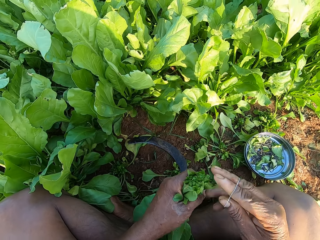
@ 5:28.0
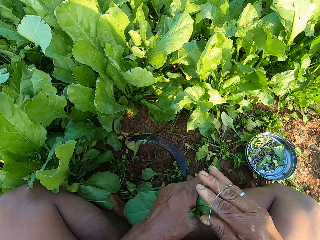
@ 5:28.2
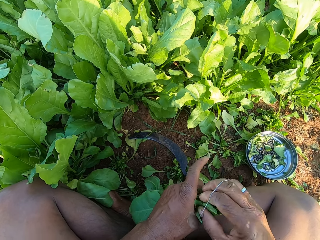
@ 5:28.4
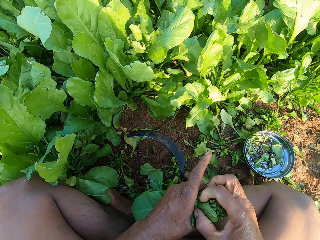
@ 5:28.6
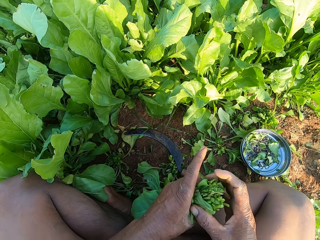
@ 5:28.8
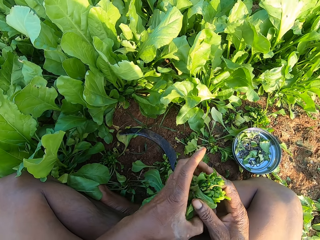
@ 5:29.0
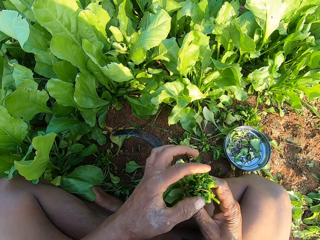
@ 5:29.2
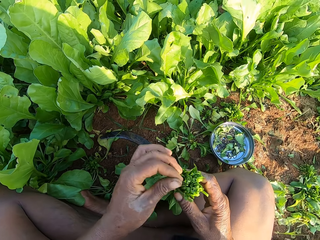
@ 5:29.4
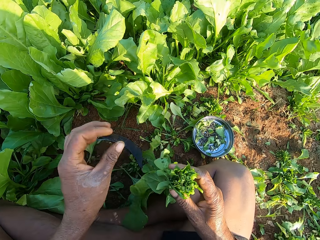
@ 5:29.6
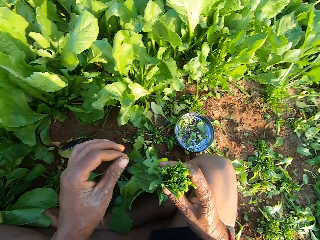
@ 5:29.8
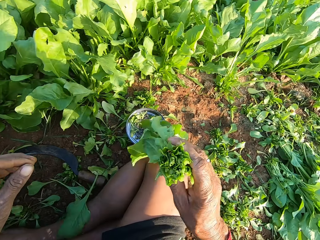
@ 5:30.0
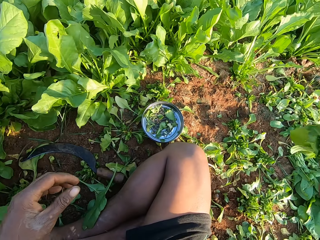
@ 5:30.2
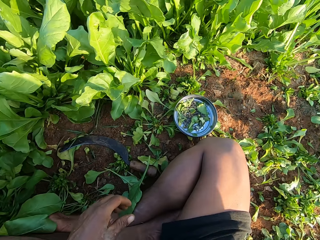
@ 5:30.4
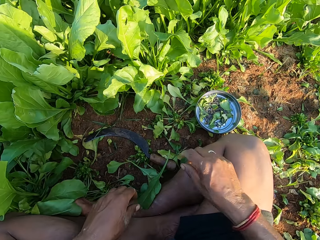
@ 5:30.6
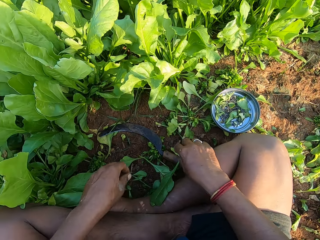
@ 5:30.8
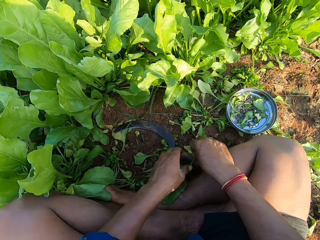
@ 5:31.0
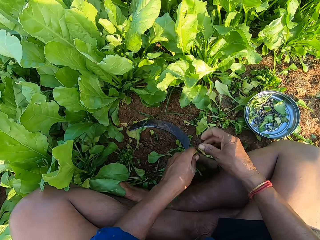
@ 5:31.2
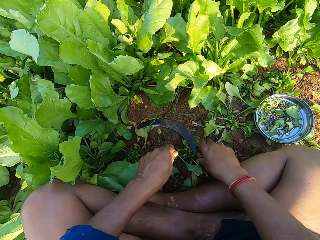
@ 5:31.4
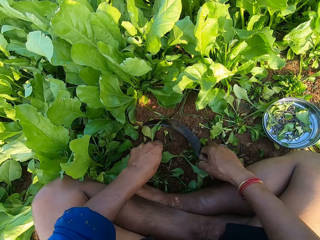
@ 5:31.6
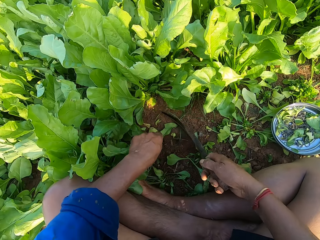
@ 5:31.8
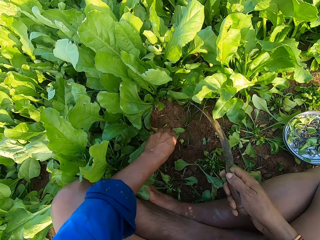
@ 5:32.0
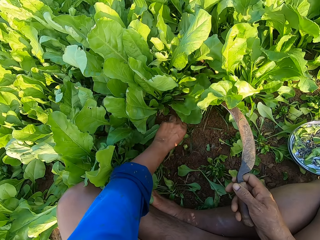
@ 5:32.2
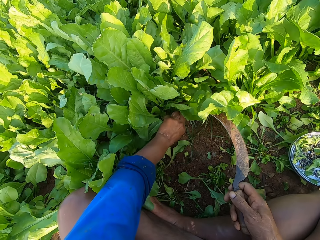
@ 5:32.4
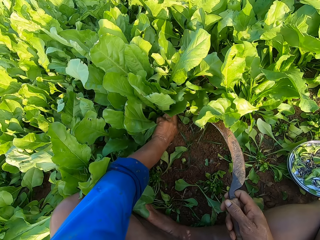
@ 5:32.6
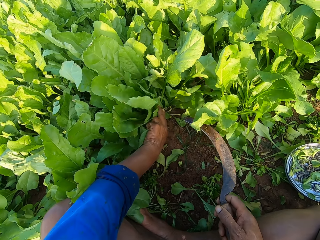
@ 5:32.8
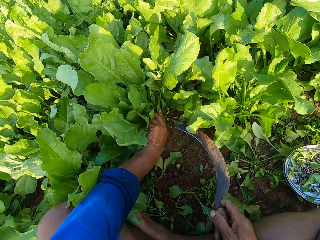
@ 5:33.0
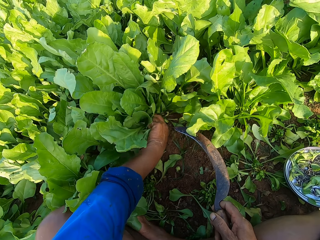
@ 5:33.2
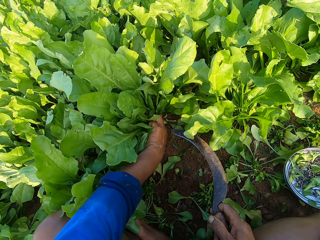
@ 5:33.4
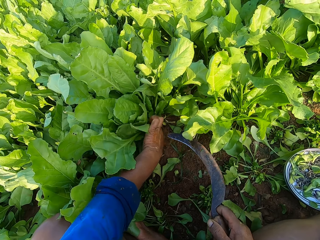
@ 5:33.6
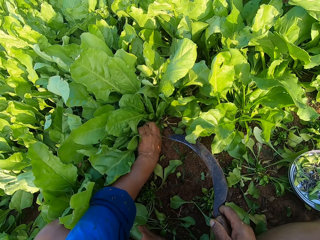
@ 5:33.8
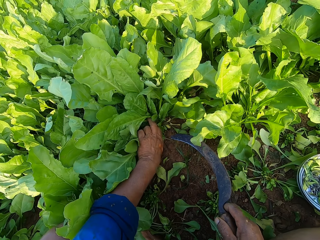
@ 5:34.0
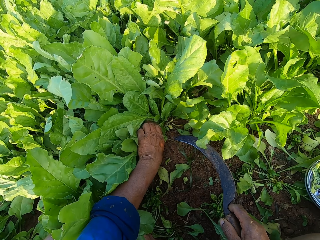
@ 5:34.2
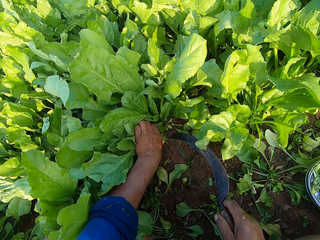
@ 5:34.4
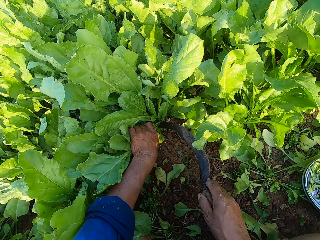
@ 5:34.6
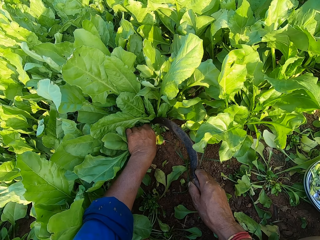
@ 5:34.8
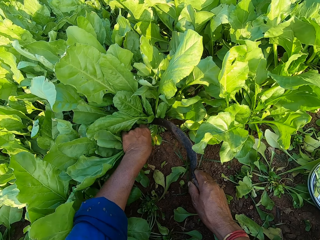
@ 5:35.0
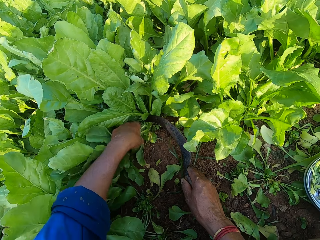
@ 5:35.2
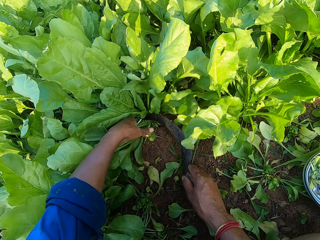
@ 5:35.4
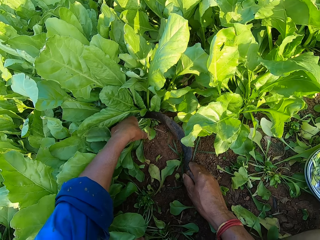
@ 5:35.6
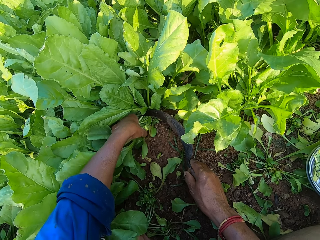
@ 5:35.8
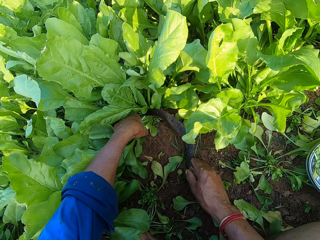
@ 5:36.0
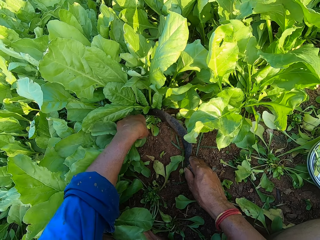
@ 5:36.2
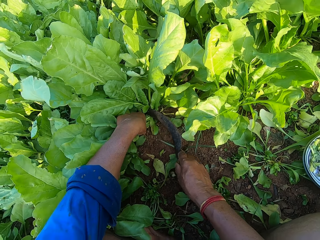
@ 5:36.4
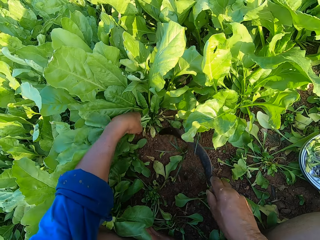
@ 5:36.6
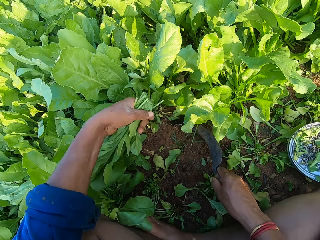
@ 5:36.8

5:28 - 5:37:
The camera wearer ties the collard green leaves in his left hand with the rubber band in his right hand. He takes the collard green from his left hand with his right hand. He removes a leaf from the collard green in his right hand with his left hand. He throws the collard green leaves to the ground with his right hand. He picks a sickle from the ground with his right hand. He holds some collard green leaves with his left hand. He removes the leaves. He cuts the collard green leaves in his left hand with the sickle in his right hand.

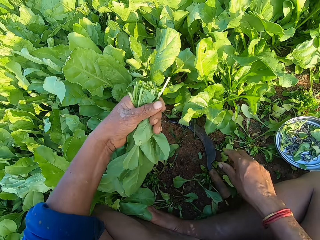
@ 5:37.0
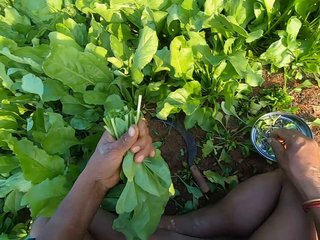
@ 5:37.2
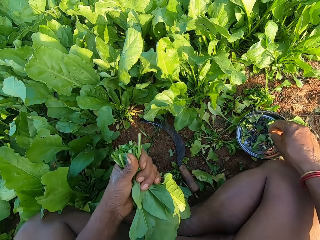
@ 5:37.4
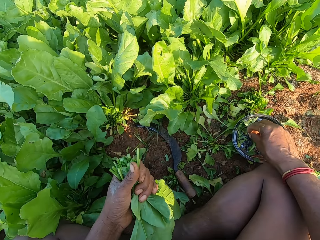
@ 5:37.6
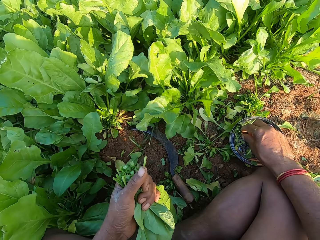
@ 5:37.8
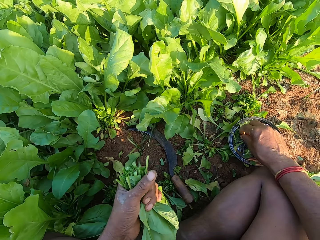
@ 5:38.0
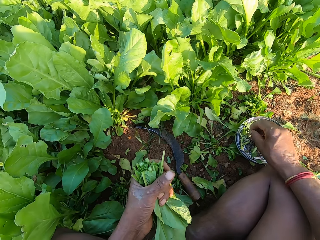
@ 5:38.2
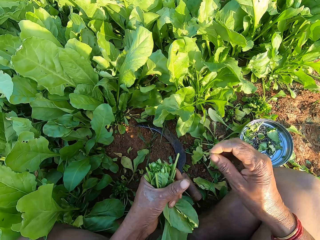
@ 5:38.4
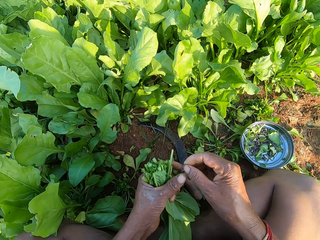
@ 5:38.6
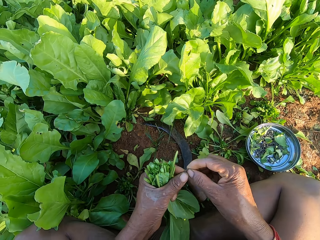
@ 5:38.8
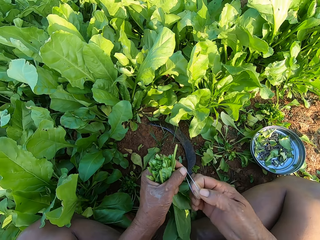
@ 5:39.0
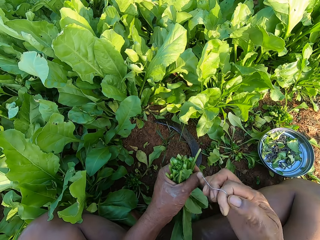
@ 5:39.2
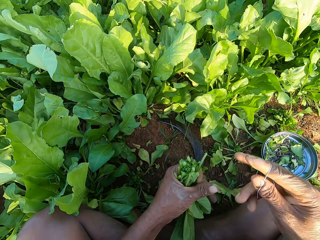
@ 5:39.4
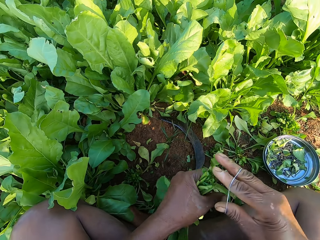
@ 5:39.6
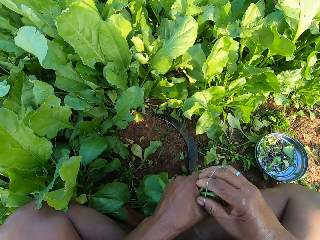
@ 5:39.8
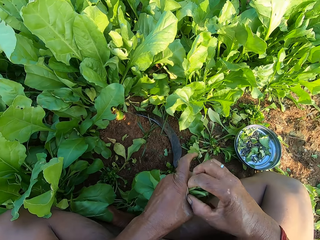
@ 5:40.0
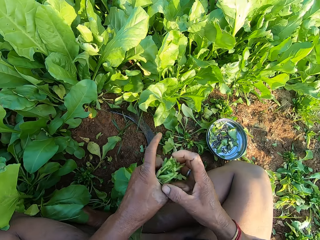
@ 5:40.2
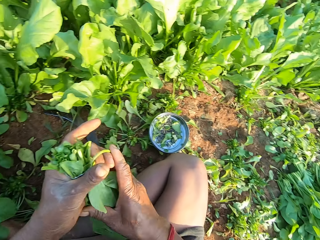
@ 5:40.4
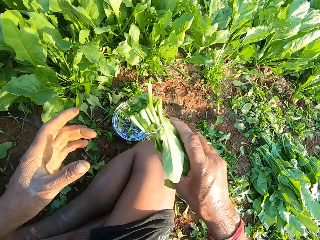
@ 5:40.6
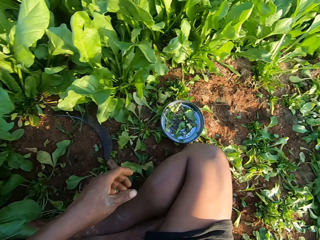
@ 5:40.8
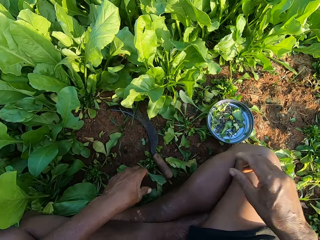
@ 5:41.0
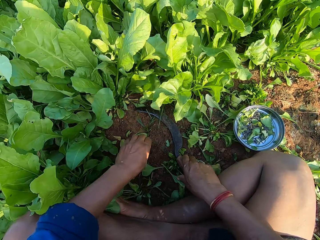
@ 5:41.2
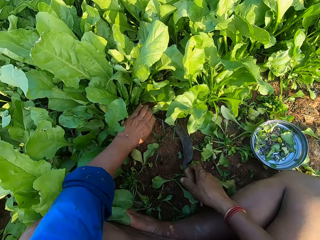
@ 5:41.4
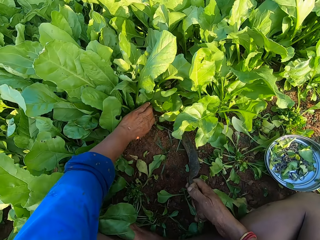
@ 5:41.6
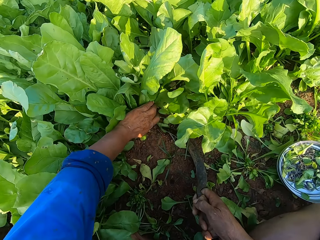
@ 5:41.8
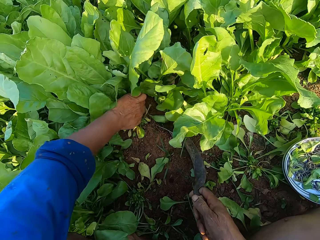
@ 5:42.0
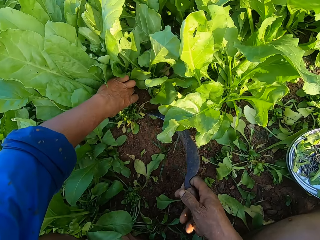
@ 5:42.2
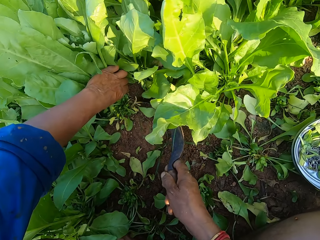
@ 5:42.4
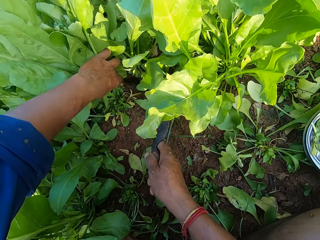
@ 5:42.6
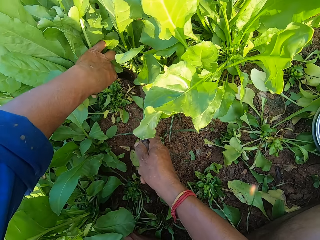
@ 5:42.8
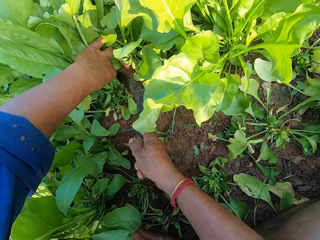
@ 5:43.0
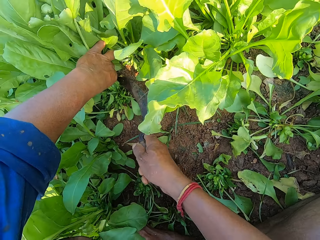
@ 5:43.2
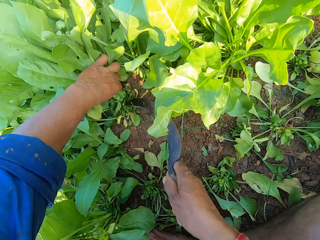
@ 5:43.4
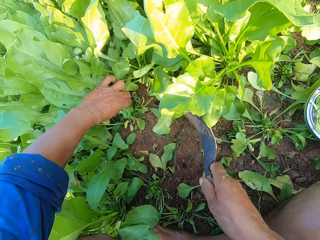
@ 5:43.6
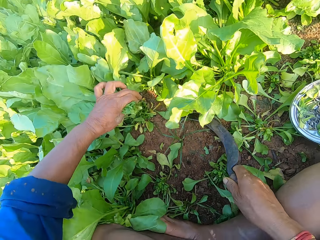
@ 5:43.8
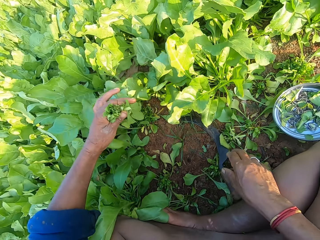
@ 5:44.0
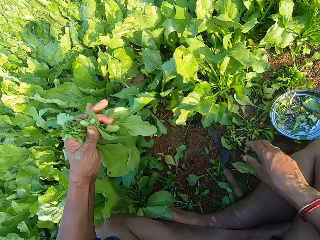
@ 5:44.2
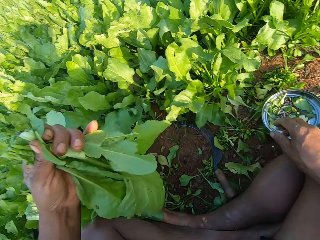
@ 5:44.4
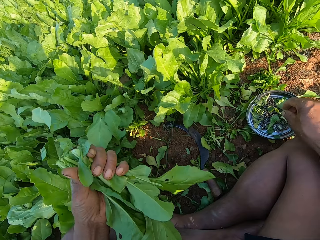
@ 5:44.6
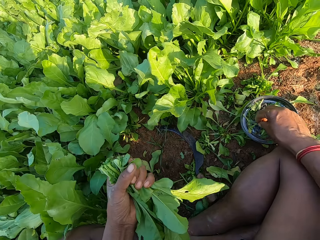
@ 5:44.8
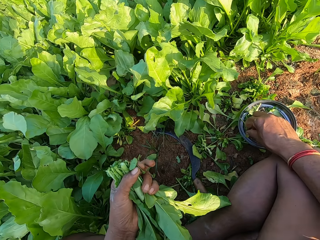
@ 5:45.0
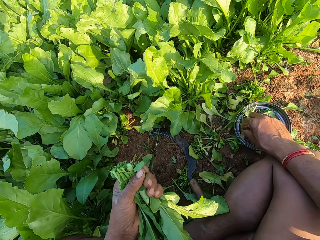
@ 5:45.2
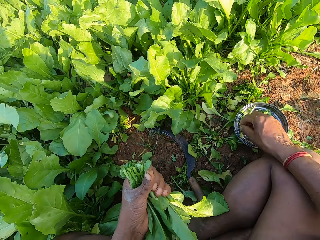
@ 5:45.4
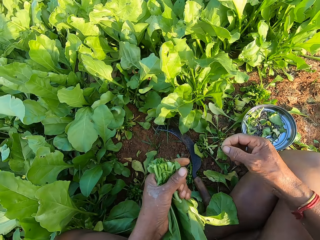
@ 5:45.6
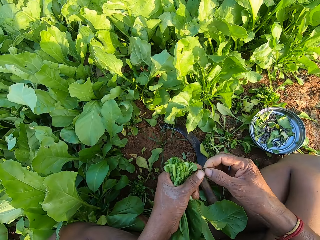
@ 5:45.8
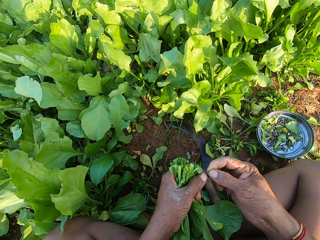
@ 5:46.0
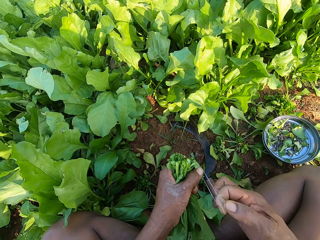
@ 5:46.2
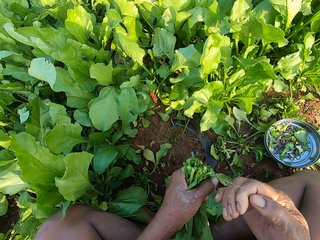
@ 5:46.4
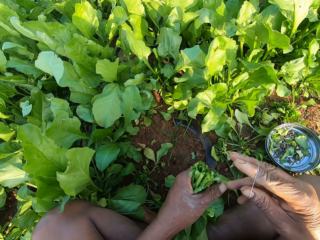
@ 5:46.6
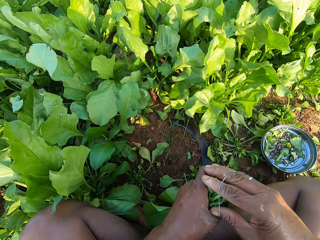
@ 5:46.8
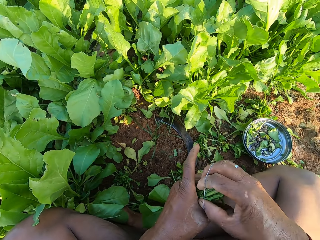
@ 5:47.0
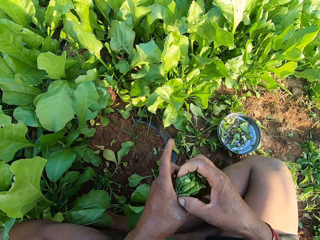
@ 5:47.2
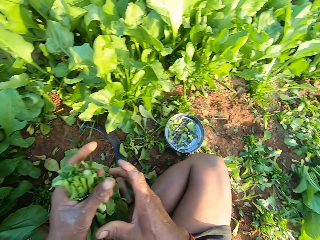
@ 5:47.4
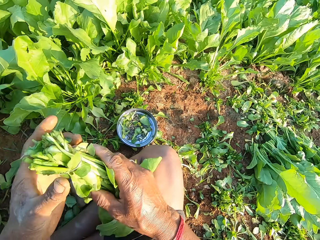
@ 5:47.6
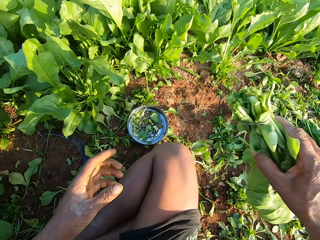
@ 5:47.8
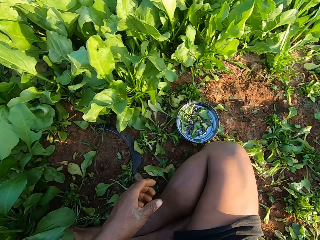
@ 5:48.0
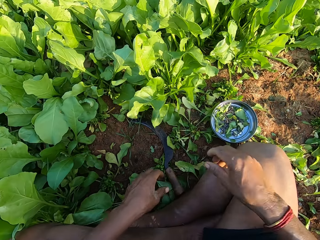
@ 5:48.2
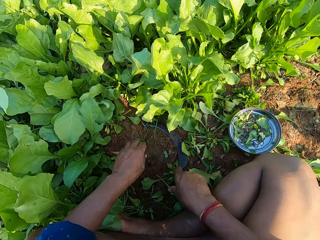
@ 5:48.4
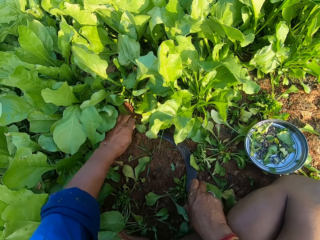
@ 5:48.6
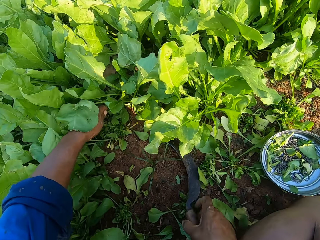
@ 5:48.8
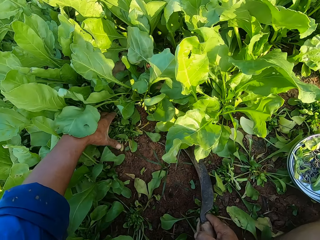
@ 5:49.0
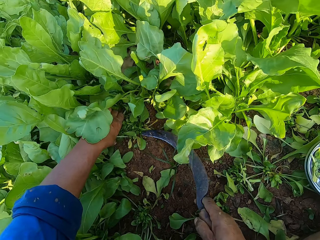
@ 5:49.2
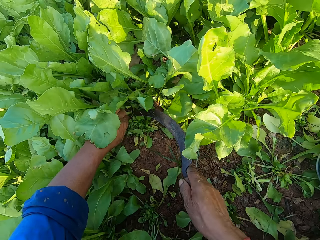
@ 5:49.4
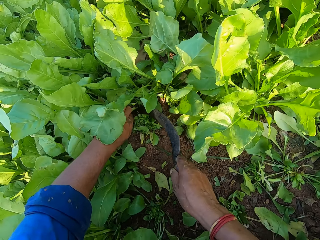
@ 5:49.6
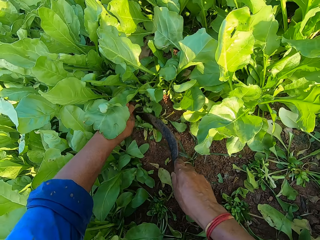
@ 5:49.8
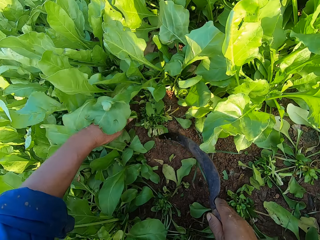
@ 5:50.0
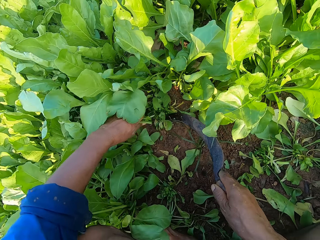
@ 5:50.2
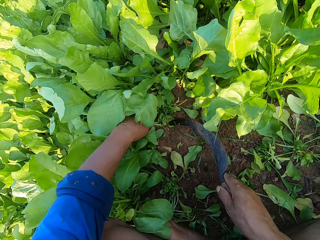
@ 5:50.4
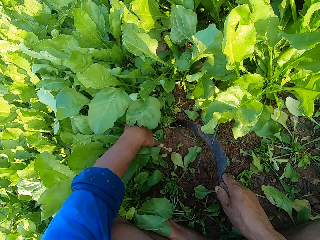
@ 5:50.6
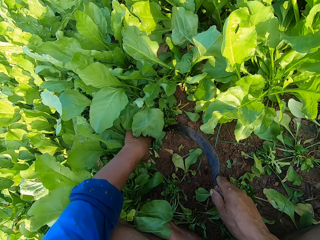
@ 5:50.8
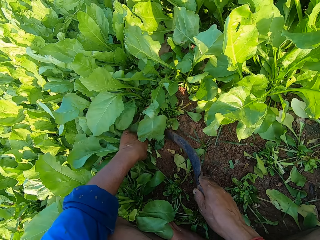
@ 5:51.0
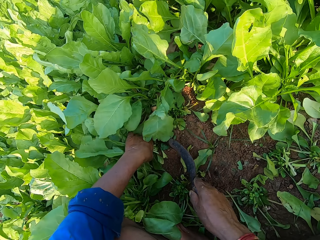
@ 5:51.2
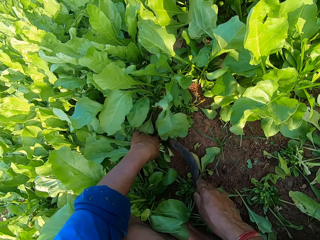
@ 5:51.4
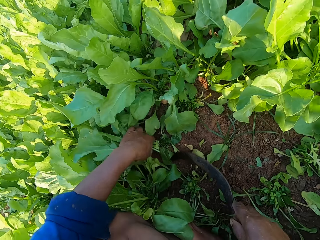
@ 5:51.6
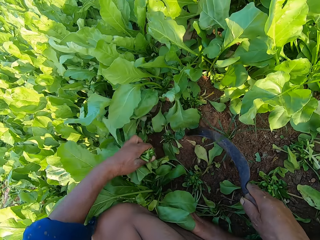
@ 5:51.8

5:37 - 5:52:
The camera wearer drops the sickle on the ground with his right hand. He picks a rubber band from the lid on the ground with his right hand. He pulls the rubber band with both hands. He ties the collard green leaves in his left hand with the rubber band in his right hand. He throws the collard green leaves to the ground with his right hand. He throws the collard green leaves to the ground again. He picks the sickle from the ground with his right hand. He holds some collard green leaves with his left hand. He cuts the collard green leaves in his left hand with the sickle in his right hand. He drops the sickle on the ground with his right hand. He picks a rubber band from the lid on the ground with his right hand. He pulls the rubber band with both hands. He ties the collard green leaves in his left hand with the rubber band in his right hand. He passes the collard green leaves from his left hand to his right hand. He throws the collard green leaves to the ground with his right hand. He picks the sickle. He holds some collard green leaves with his left hand. He cuts the collard green leaves in his left hand with the sickle in his right hand. He holds some collard green leaves with his left hand. He cuts the collard green leaves in his left hand with the sickle in his right hand.
